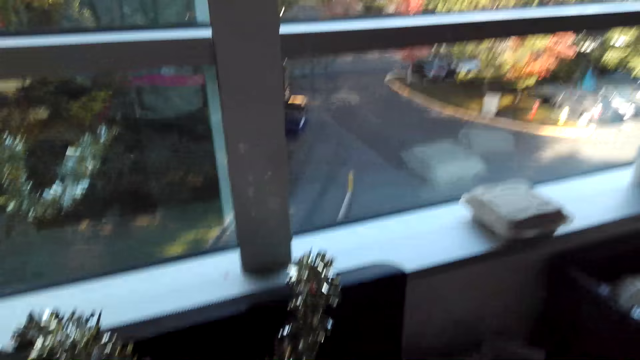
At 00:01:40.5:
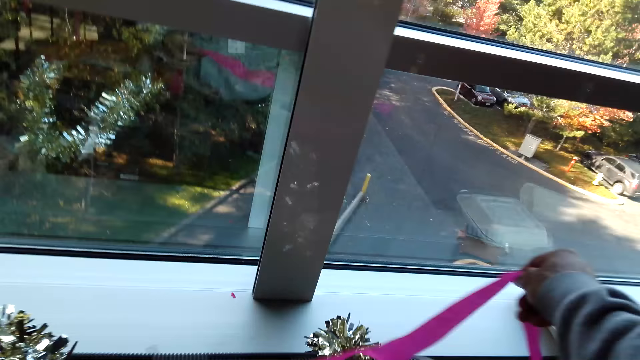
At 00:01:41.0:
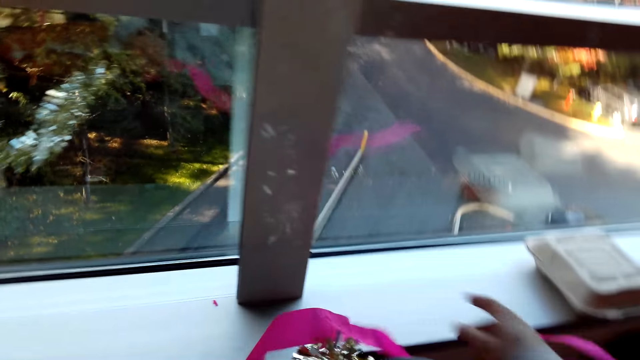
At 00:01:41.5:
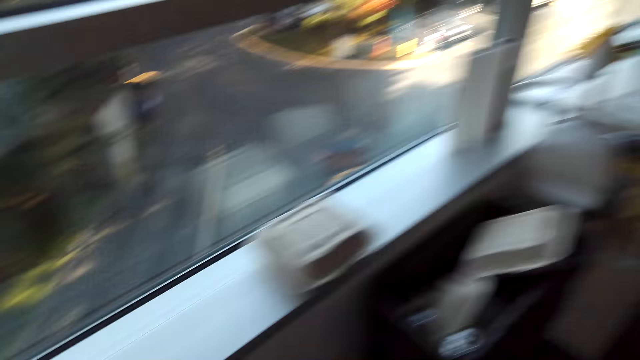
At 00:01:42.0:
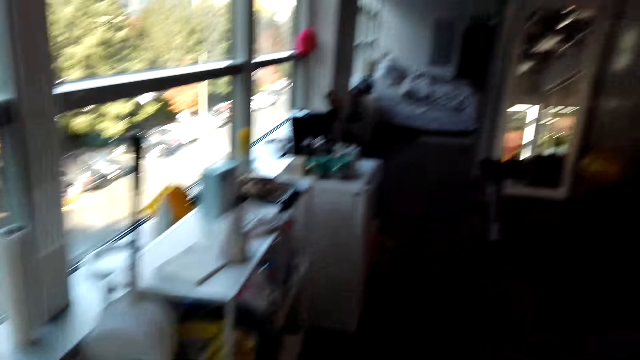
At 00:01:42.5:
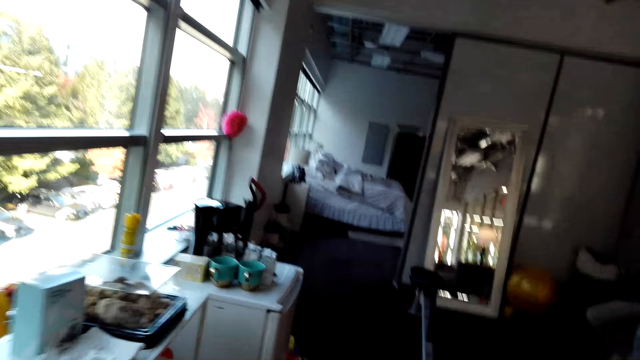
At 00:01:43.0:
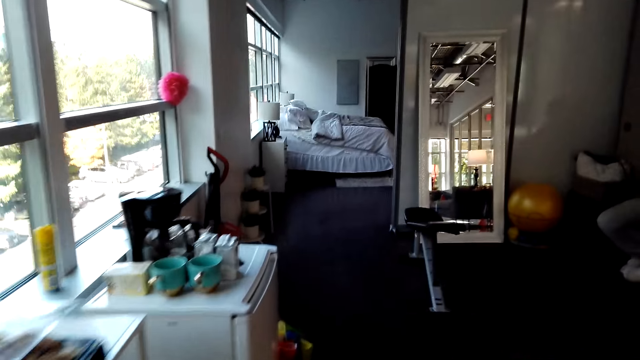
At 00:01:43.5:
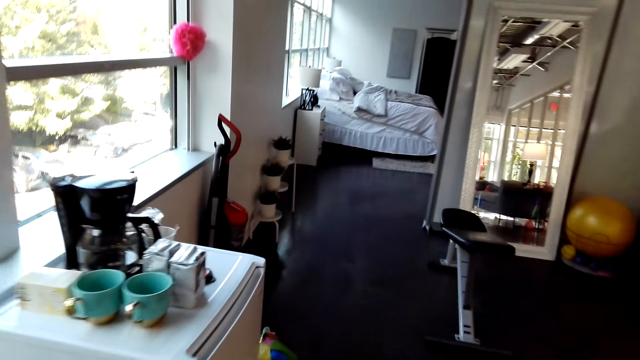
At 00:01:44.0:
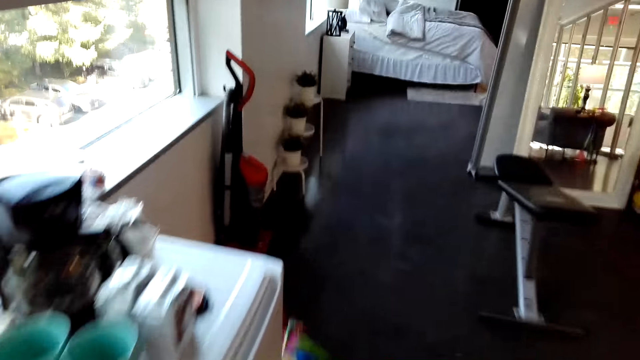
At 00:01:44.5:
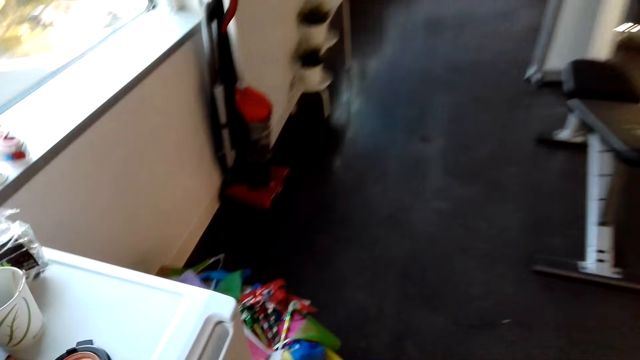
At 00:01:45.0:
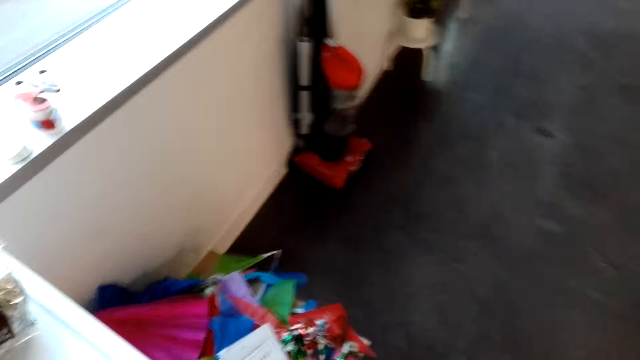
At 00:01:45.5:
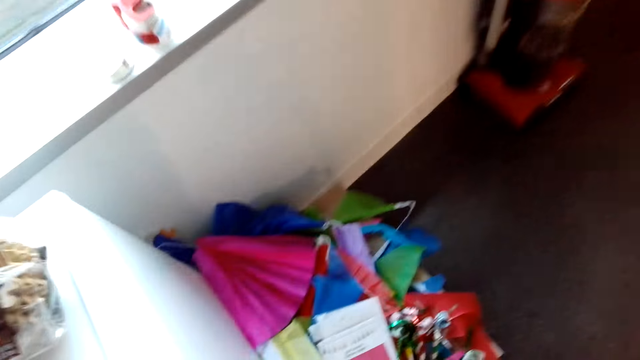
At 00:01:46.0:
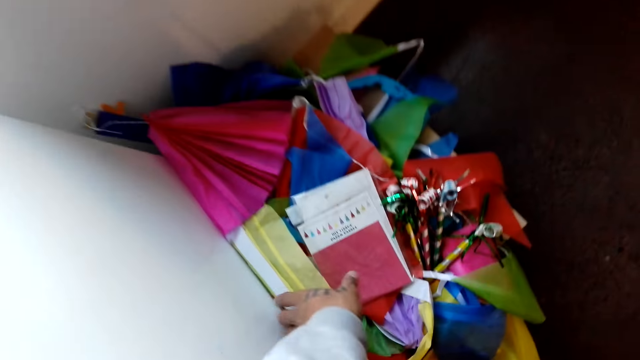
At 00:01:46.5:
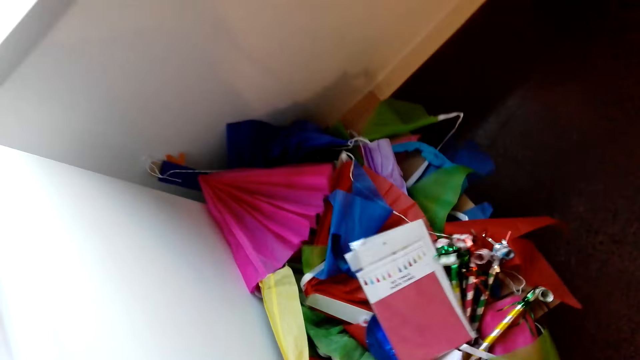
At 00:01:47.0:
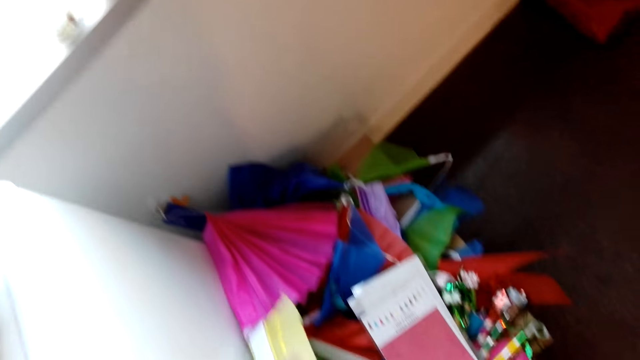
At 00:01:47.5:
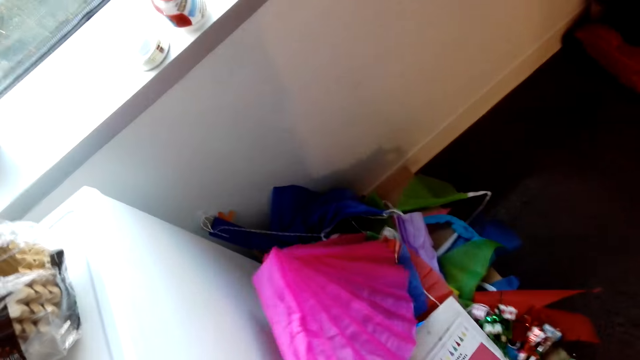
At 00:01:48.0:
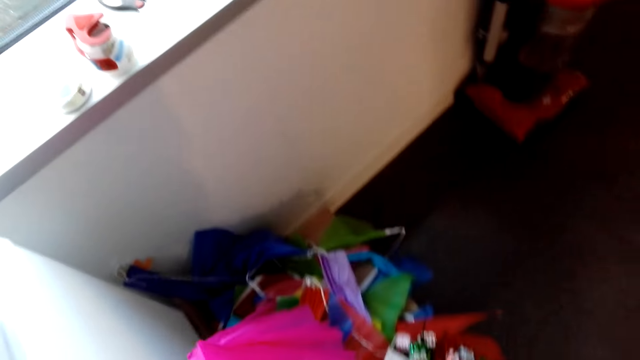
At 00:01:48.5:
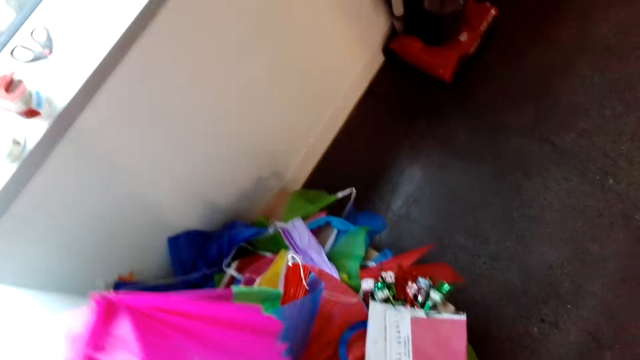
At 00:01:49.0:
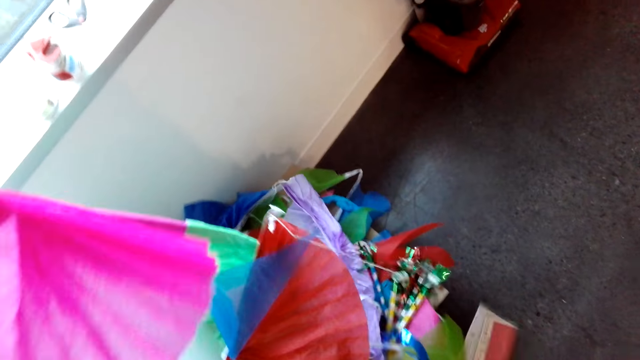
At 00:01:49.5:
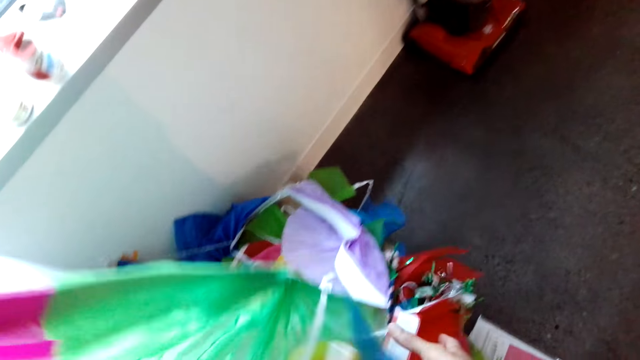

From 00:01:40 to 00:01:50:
The camera wearer places the ribbon on the TV. They walk around the house. They pick up the decoration cloth.

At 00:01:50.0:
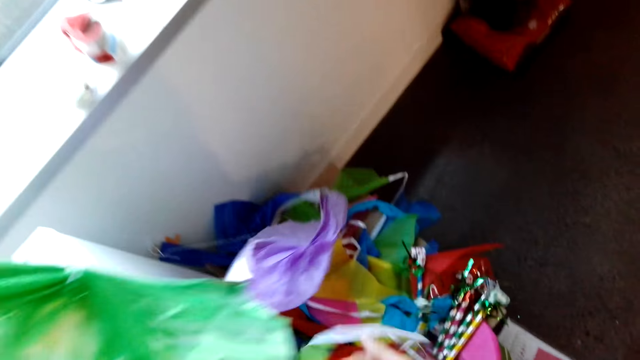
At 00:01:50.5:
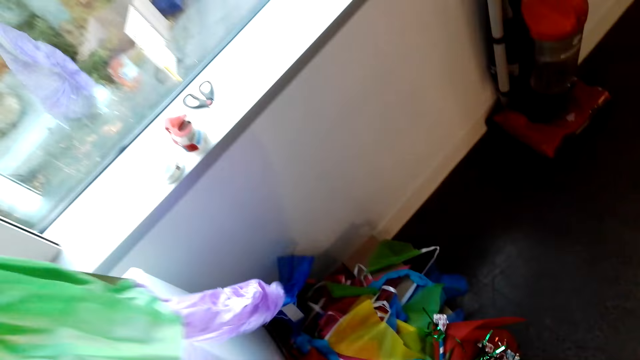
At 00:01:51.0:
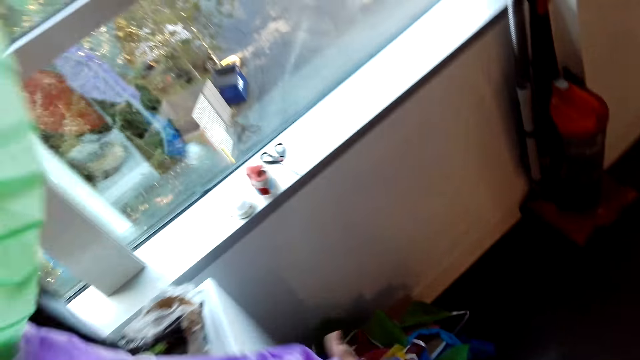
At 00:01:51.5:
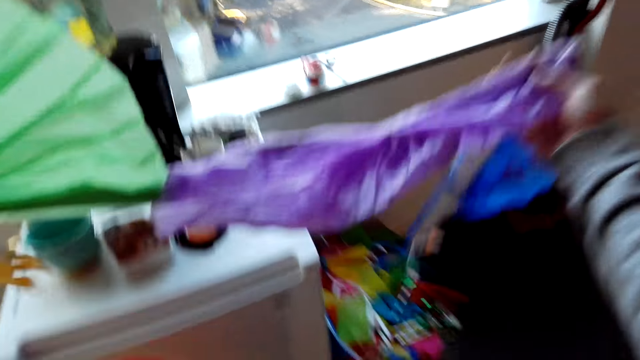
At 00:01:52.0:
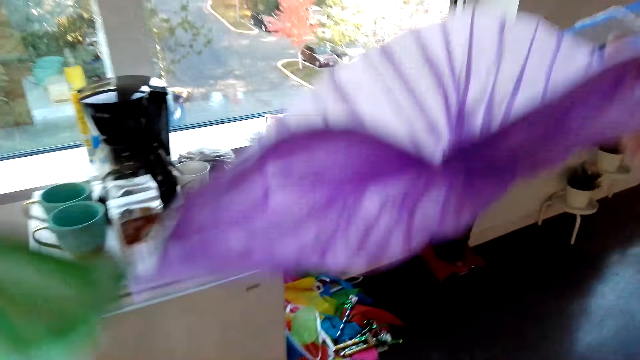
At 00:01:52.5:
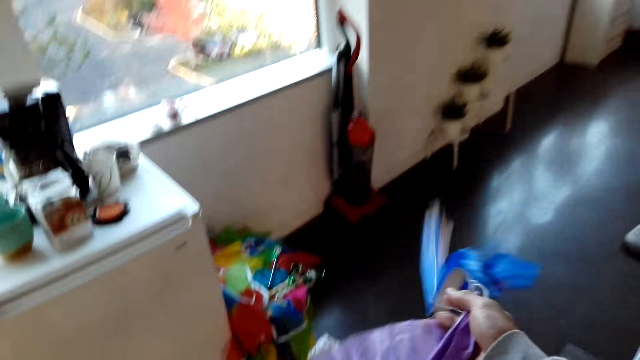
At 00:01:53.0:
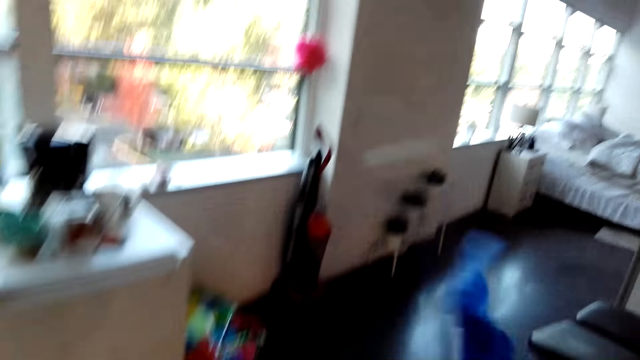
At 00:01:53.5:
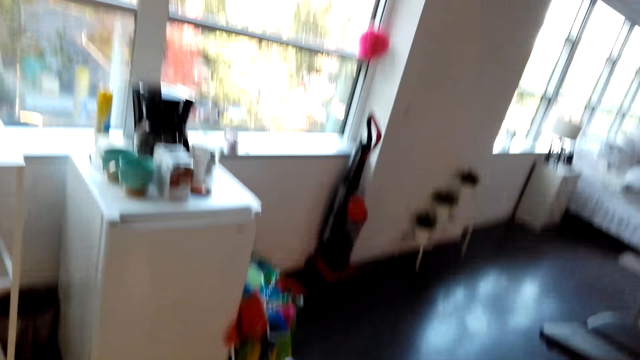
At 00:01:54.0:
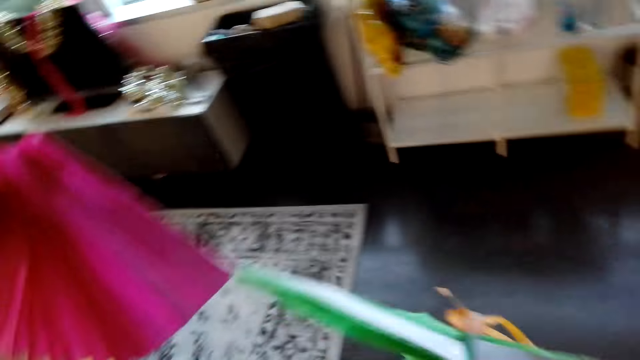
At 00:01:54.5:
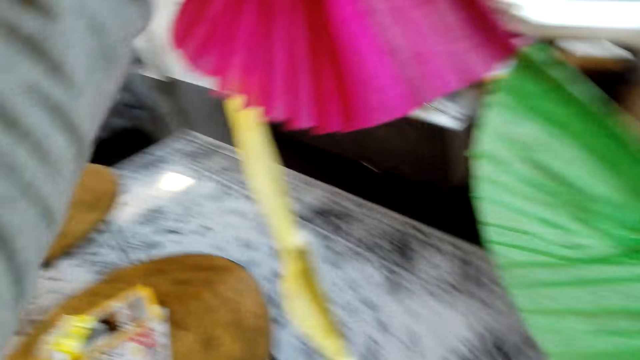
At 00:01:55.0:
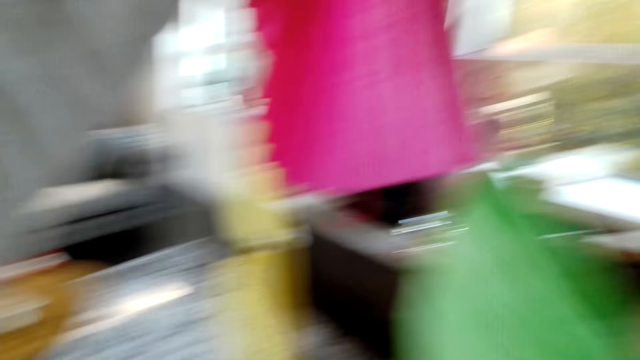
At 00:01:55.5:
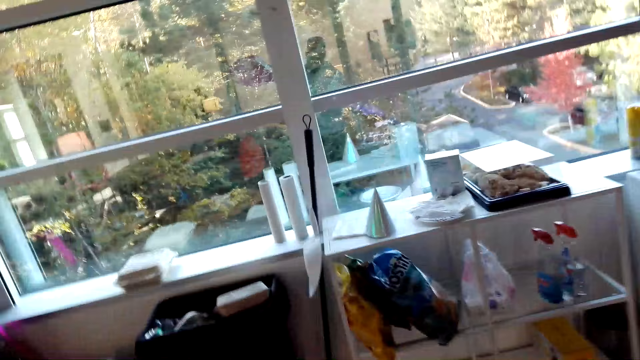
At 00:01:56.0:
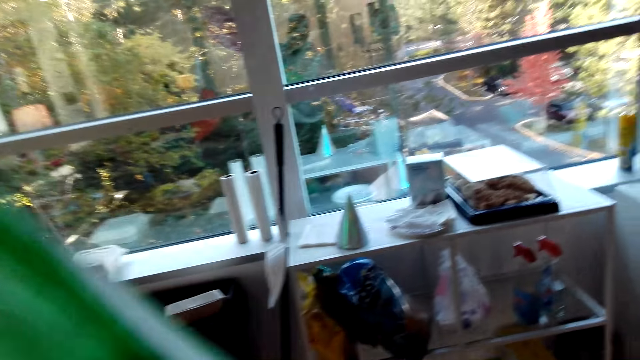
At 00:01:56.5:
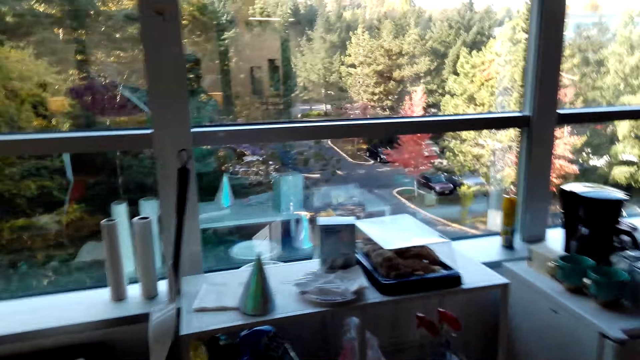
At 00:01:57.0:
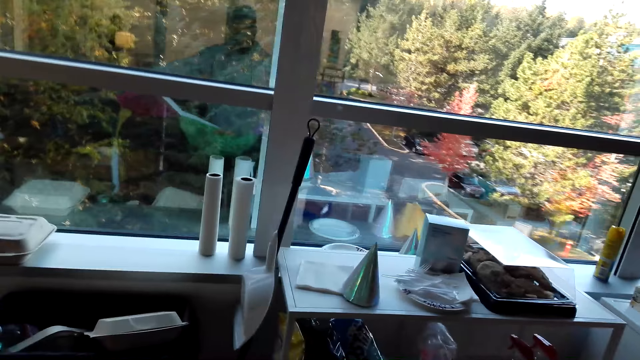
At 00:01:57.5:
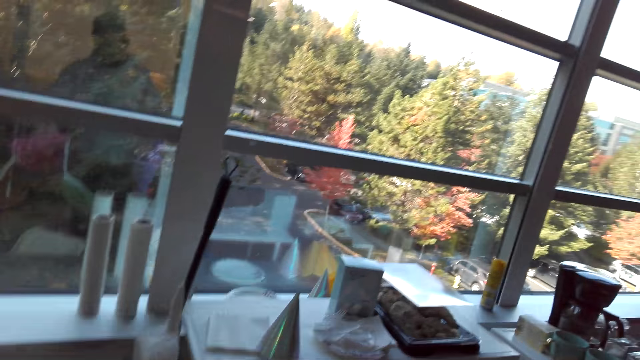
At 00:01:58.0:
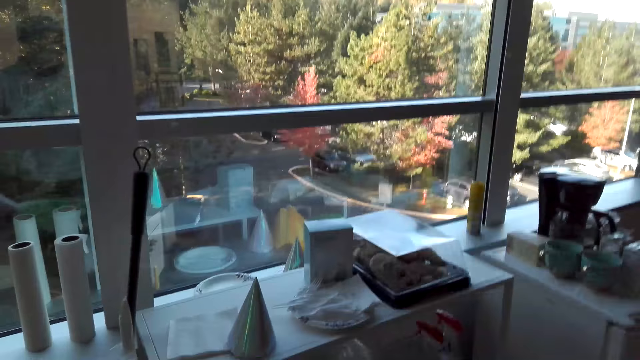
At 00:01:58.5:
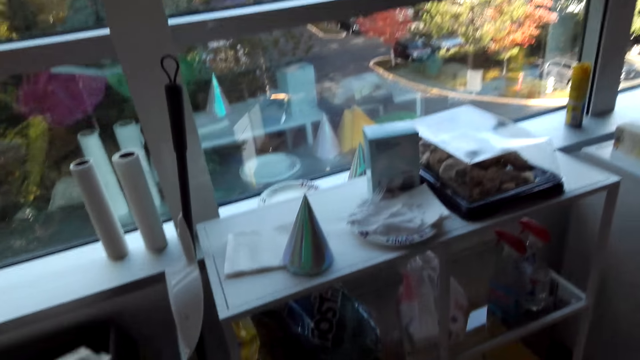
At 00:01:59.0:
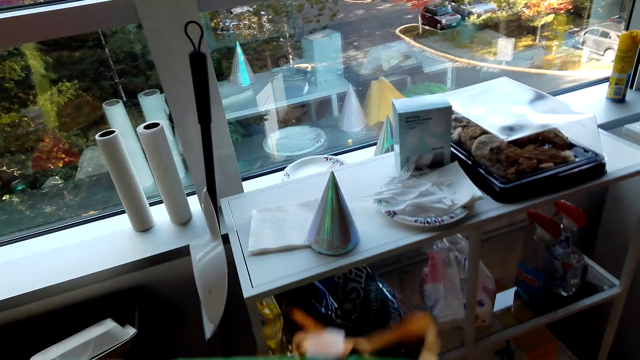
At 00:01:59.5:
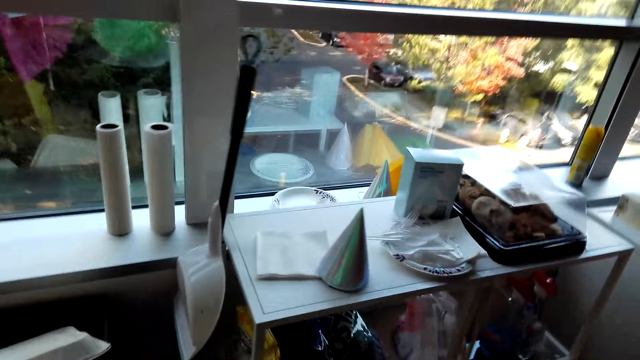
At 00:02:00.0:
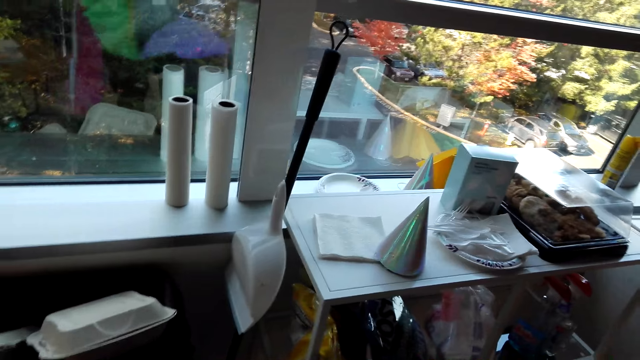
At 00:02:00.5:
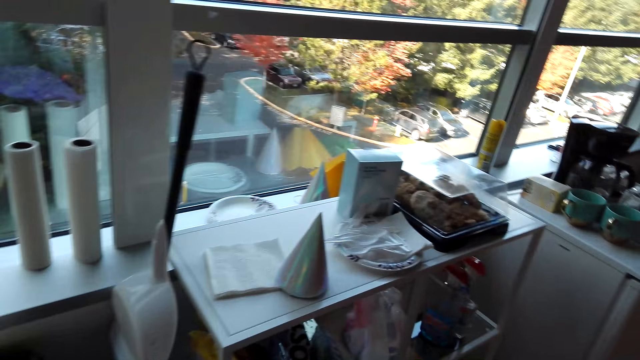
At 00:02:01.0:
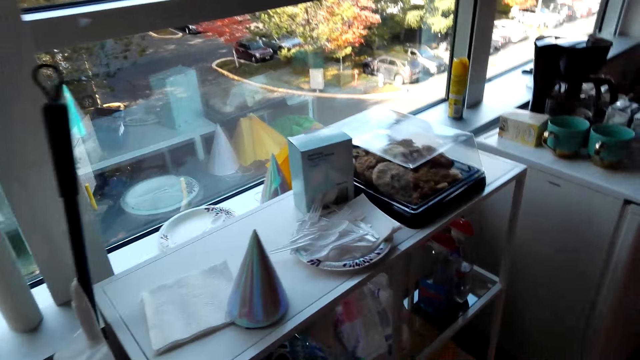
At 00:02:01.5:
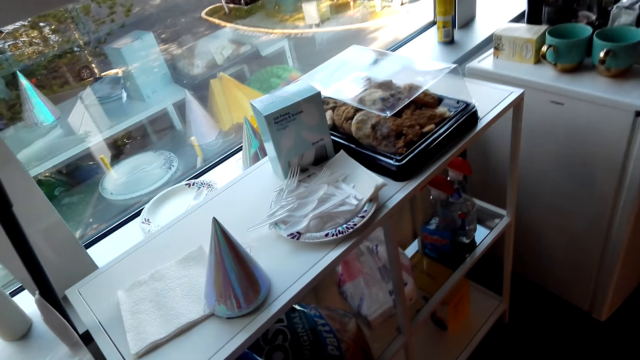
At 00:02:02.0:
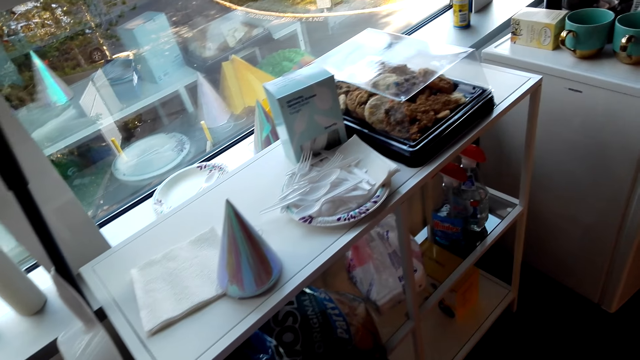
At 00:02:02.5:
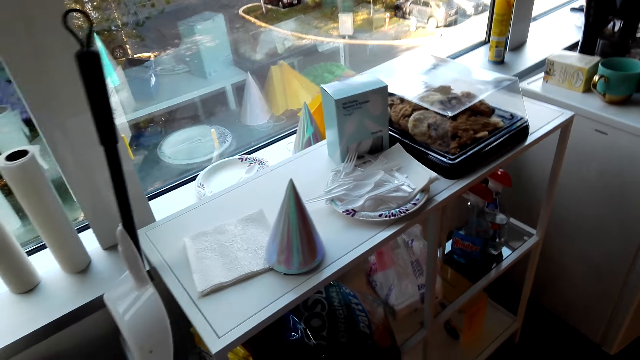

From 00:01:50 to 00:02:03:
The camera wearer checks the decoration. They look around the room. They converse with a man.
